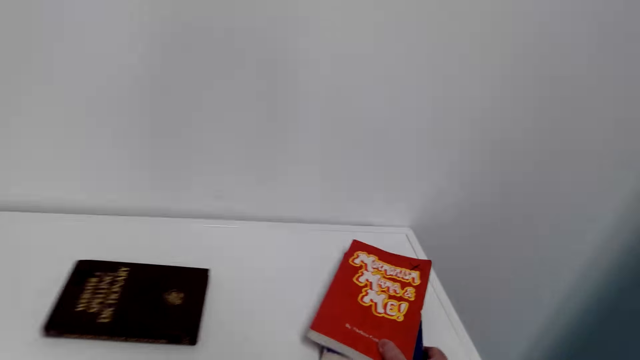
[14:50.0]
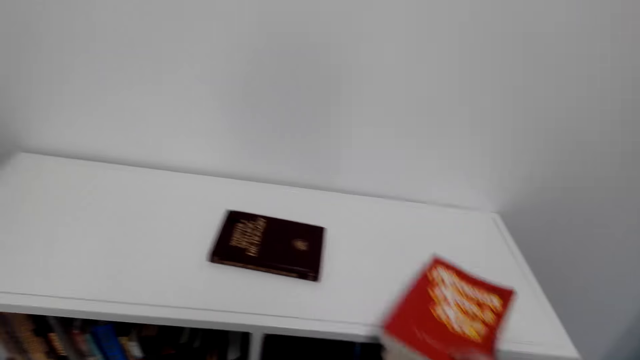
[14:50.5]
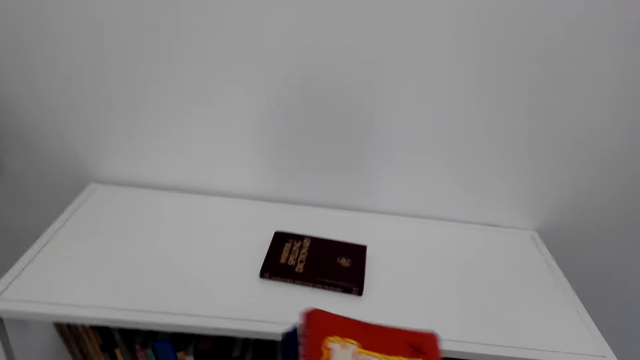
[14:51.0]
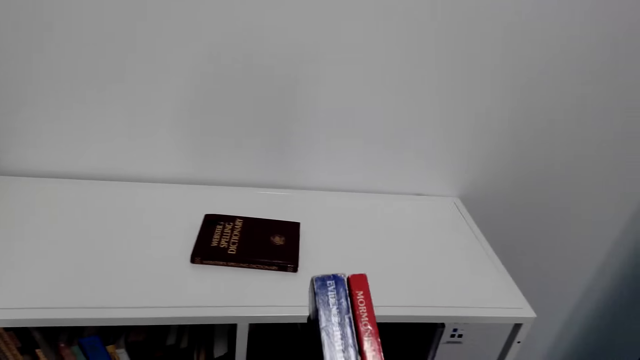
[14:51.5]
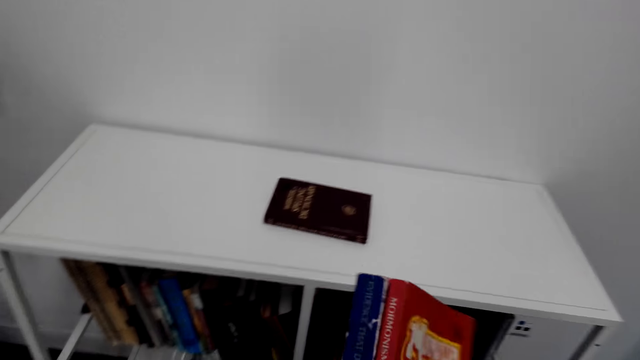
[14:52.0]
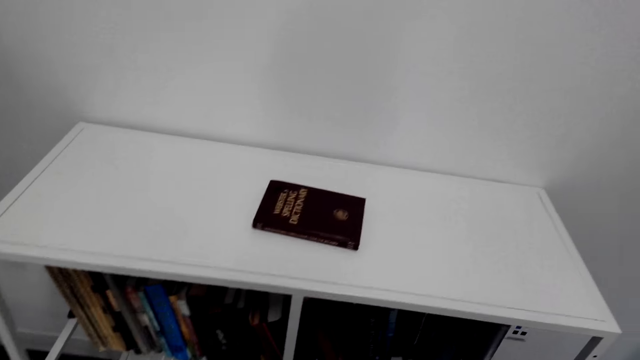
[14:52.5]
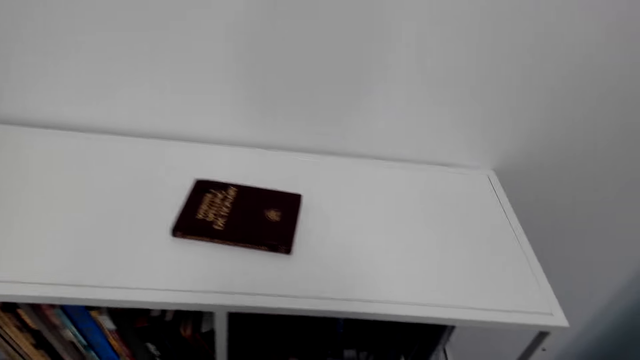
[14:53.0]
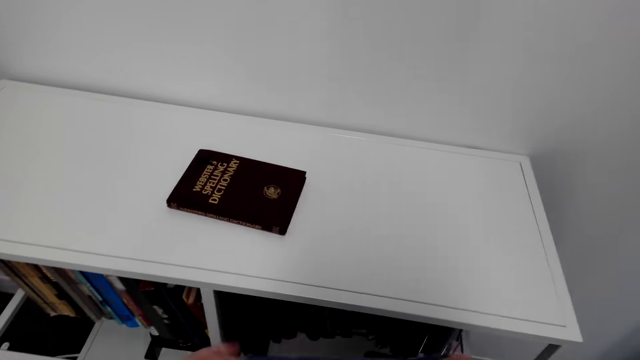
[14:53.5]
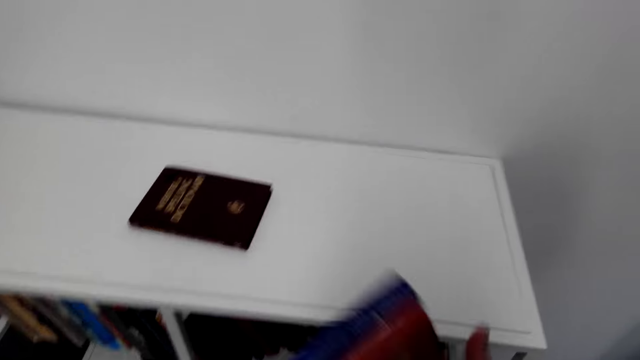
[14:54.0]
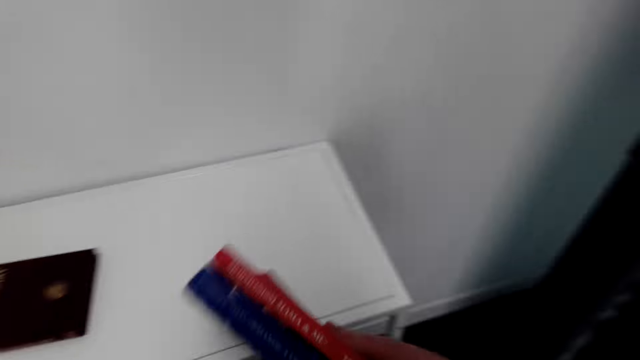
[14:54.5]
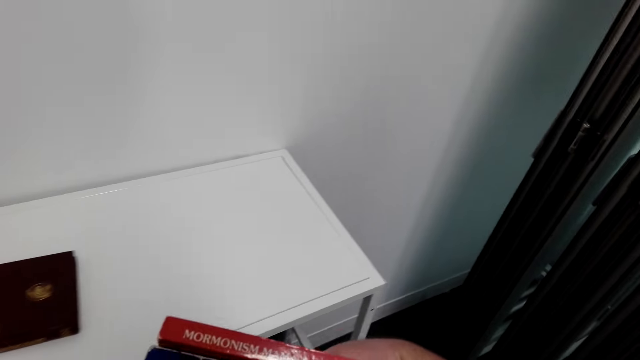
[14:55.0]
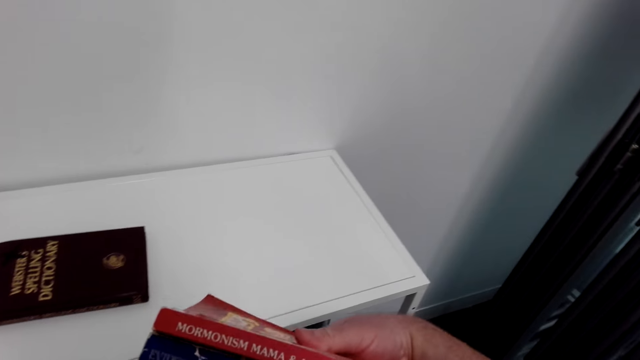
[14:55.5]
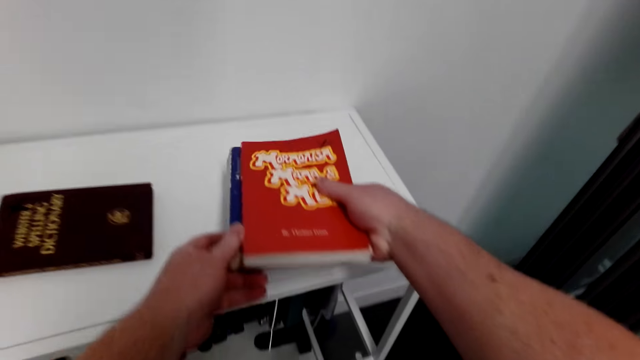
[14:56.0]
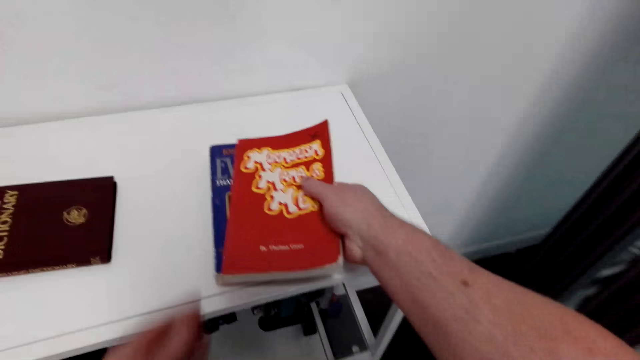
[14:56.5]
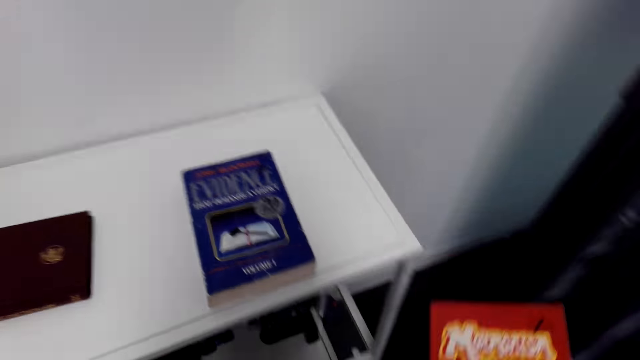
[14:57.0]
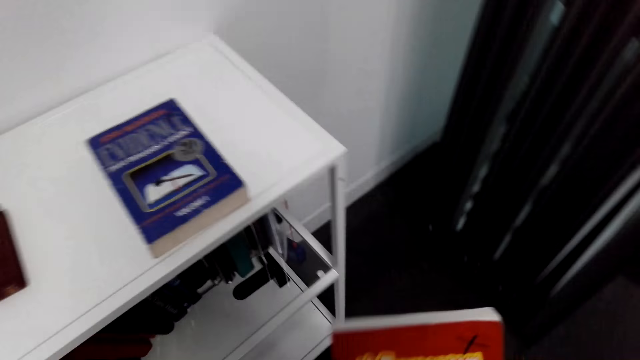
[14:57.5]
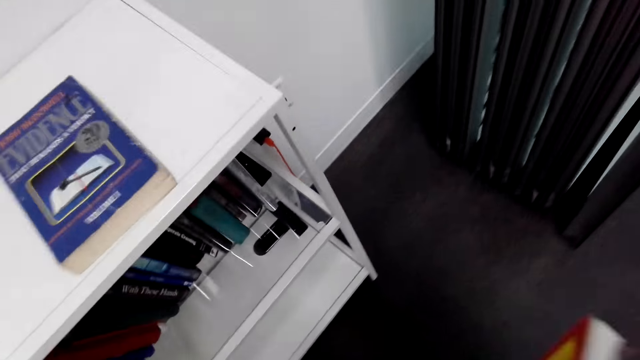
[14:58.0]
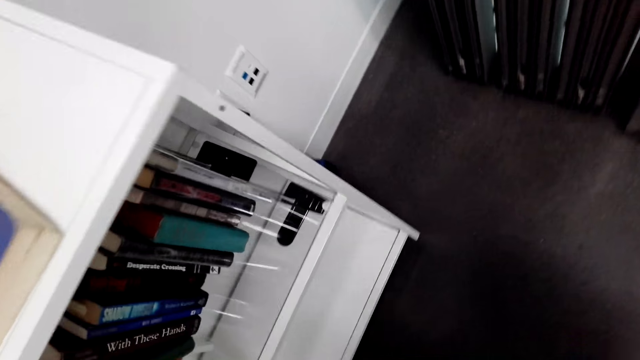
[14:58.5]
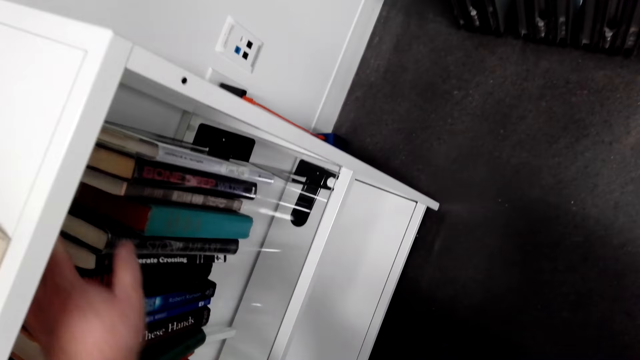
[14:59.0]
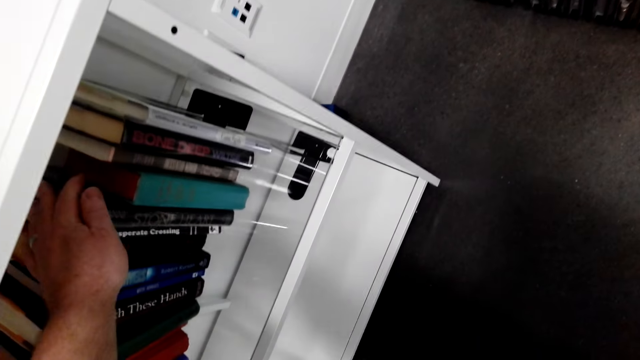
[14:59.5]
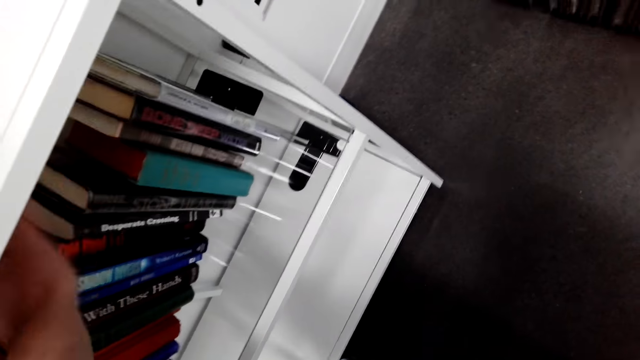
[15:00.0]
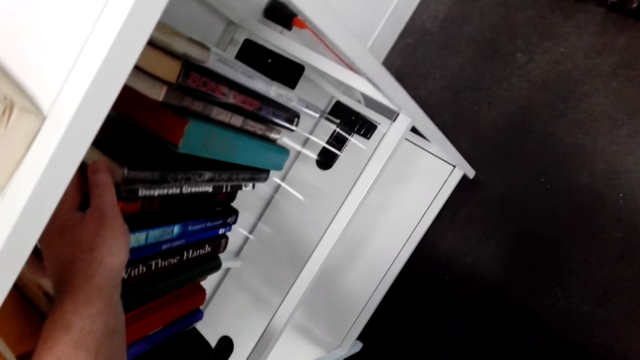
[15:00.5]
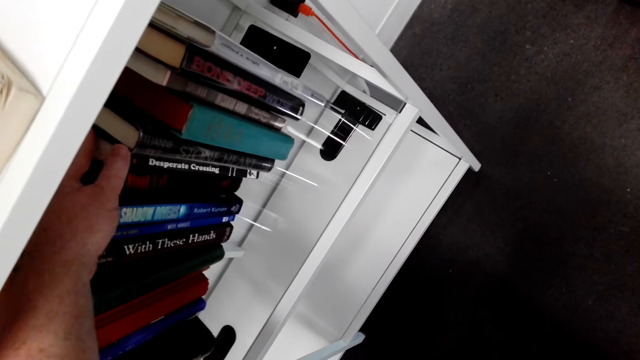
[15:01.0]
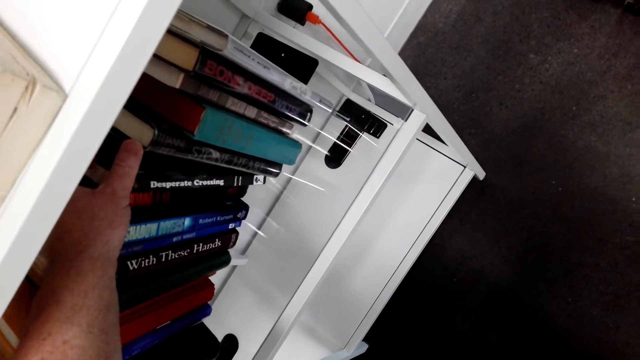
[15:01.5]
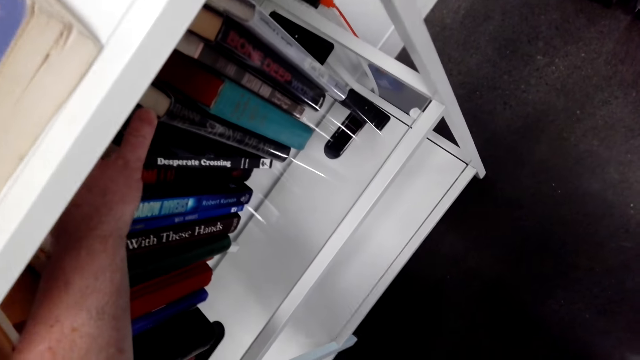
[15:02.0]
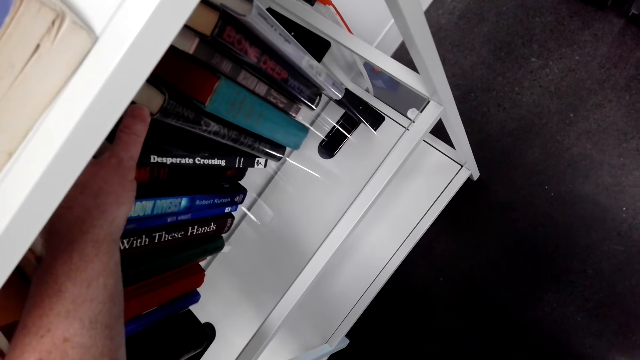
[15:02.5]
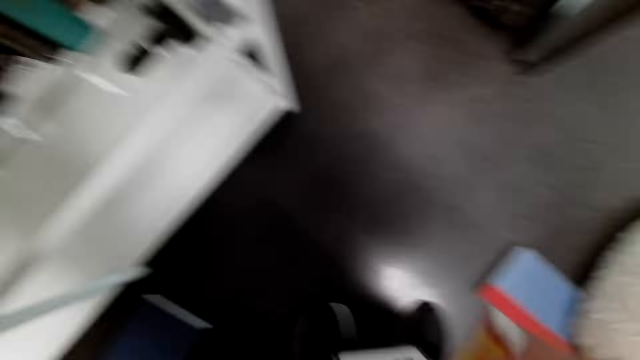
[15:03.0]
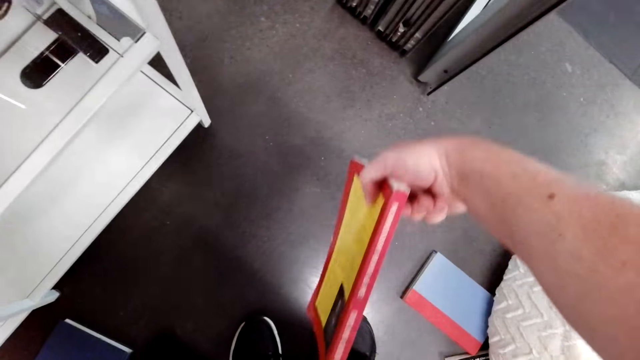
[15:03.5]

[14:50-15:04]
The camera wearer picks the books on the shelf. They put back a book on top of the shelf. They hold the books on the shelf. They squeeze the books.

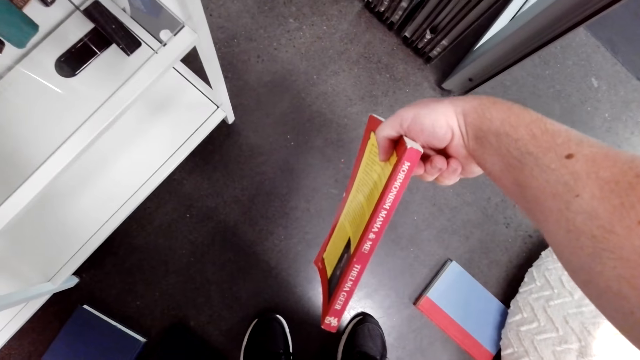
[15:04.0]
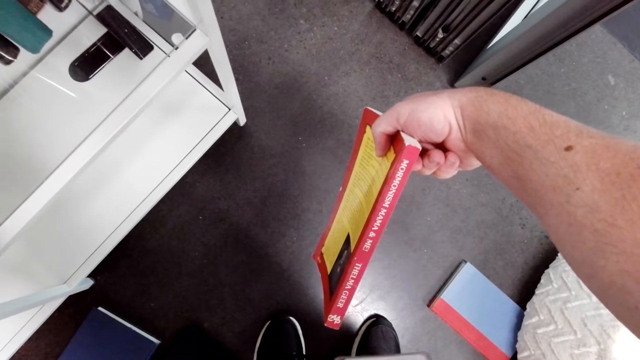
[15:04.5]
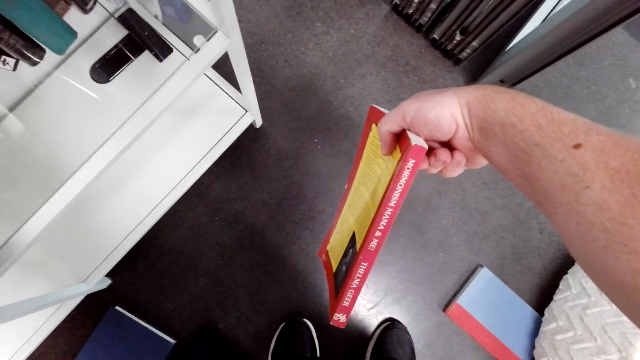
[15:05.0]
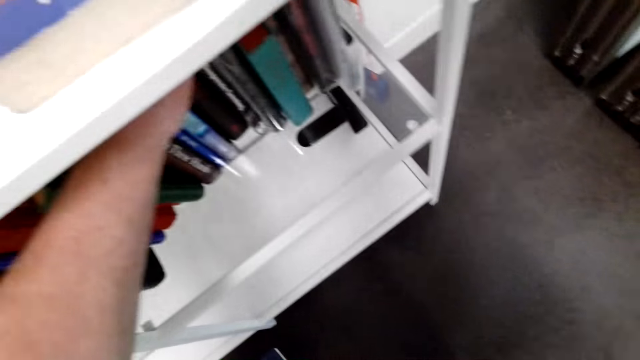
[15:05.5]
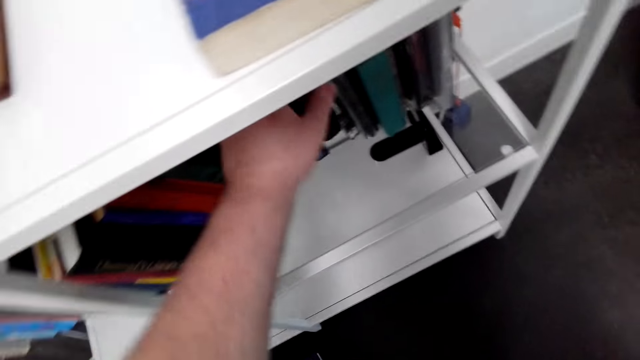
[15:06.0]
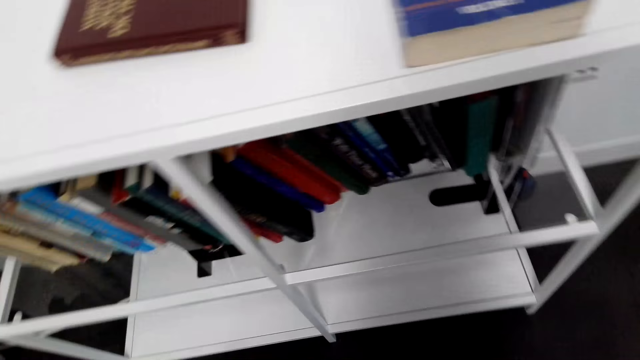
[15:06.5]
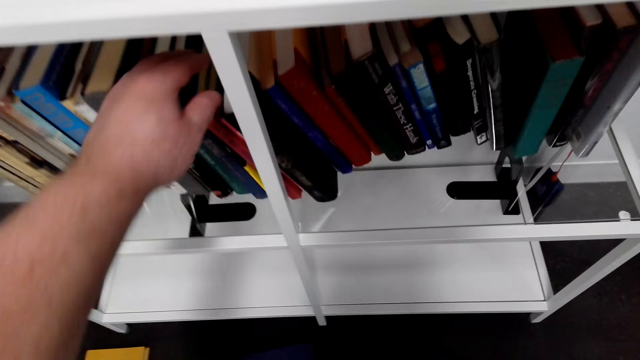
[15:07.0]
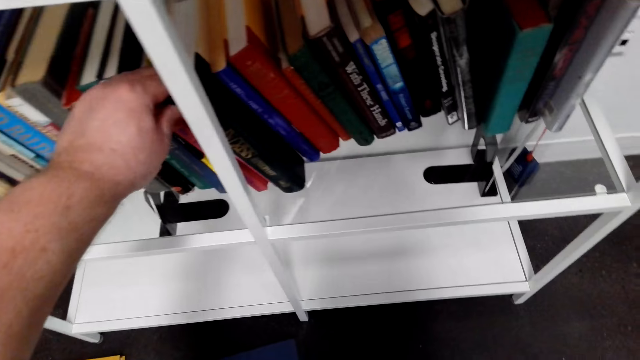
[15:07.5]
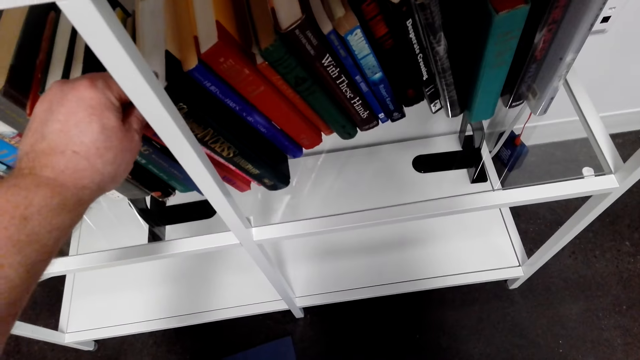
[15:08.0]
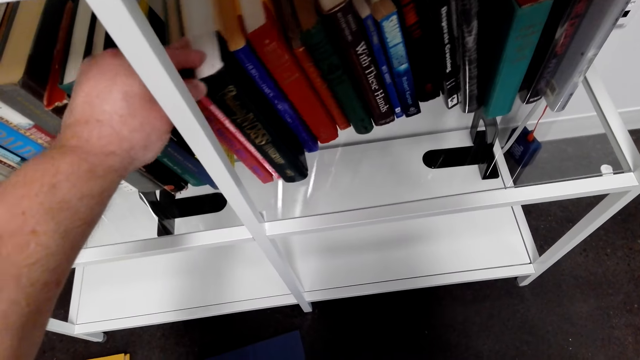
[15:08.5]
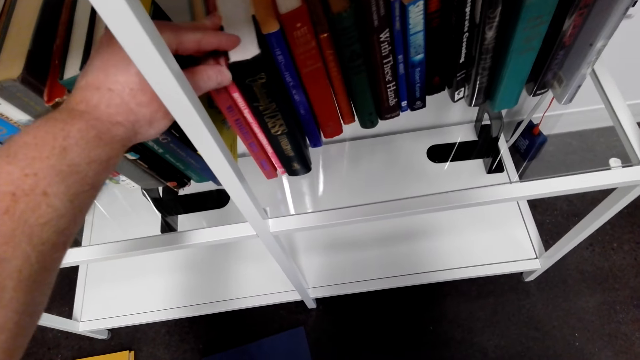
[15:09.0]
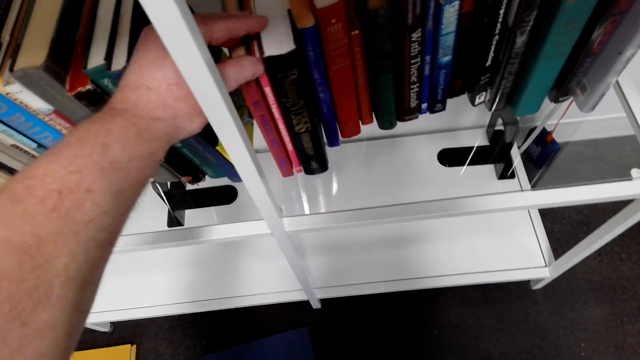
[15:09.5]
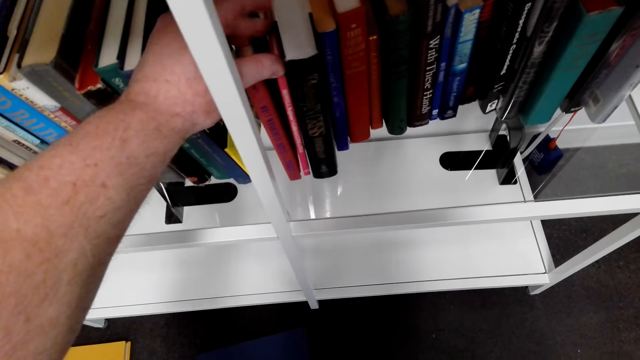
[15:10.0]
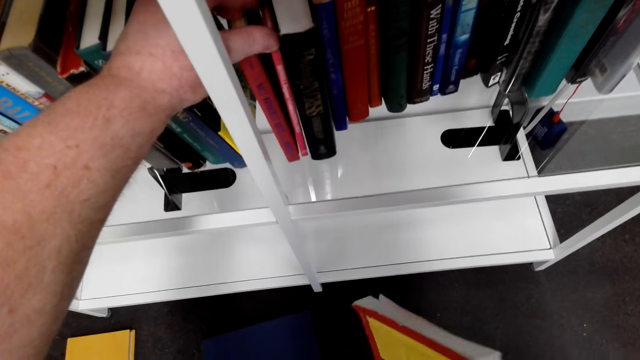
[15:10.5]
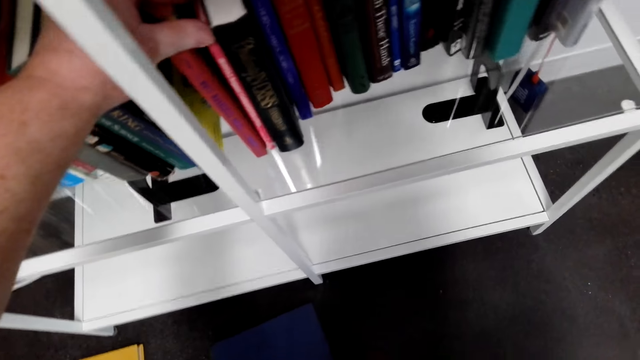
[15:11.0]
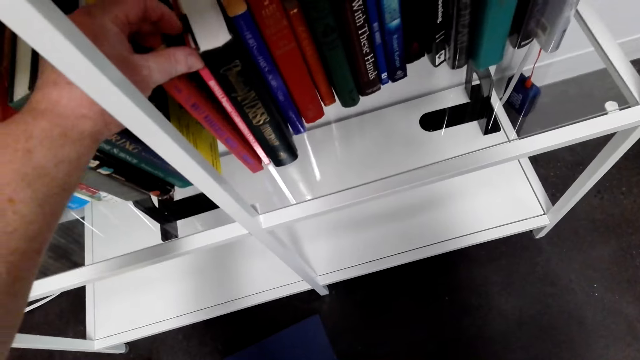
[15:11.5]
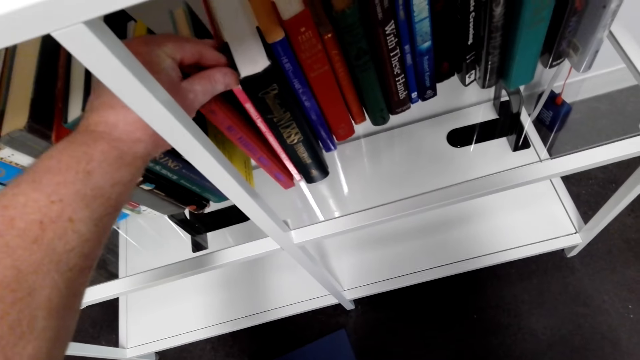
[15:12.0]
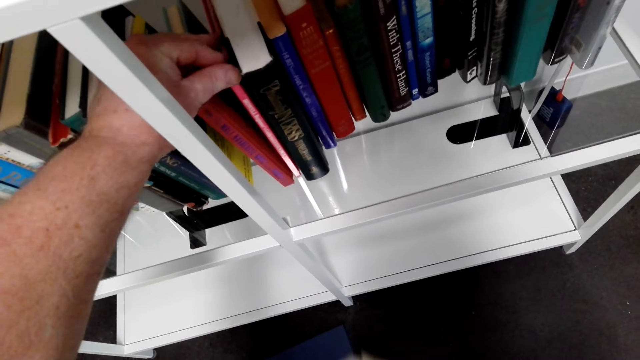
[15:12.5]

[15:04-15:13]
The camera wearer squeezes the books.
